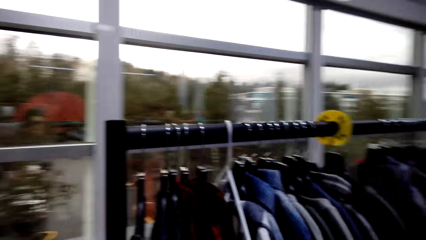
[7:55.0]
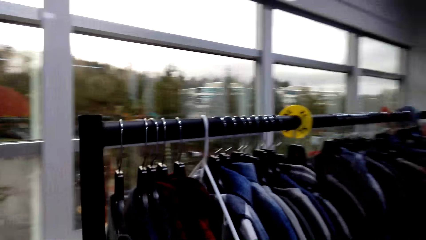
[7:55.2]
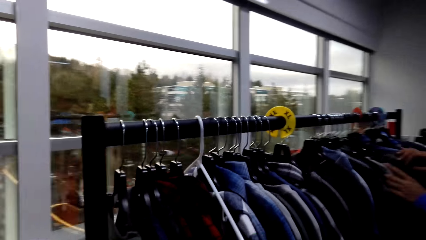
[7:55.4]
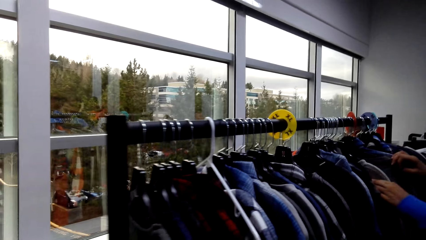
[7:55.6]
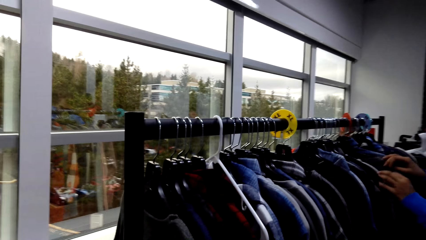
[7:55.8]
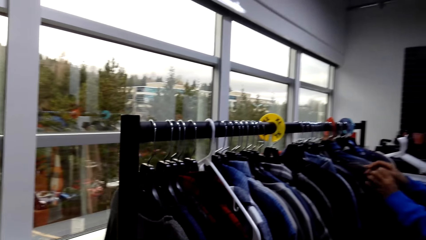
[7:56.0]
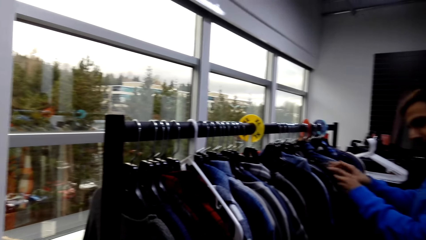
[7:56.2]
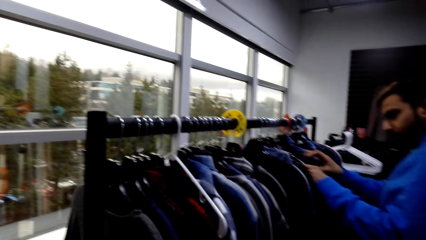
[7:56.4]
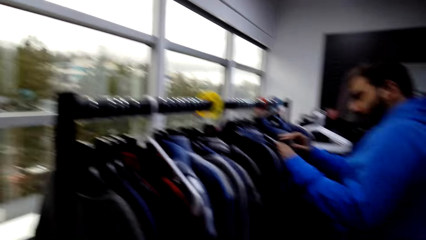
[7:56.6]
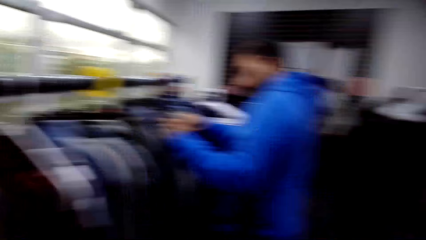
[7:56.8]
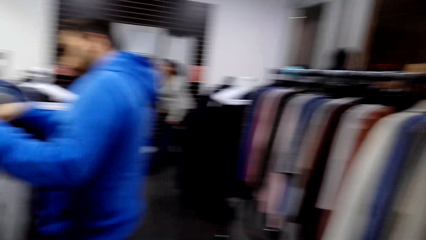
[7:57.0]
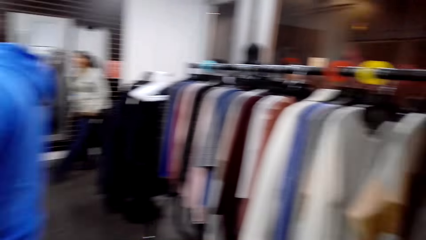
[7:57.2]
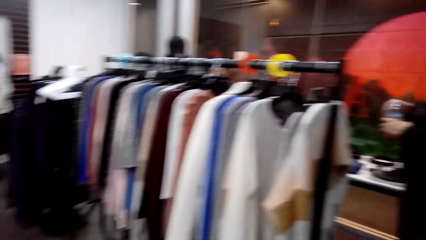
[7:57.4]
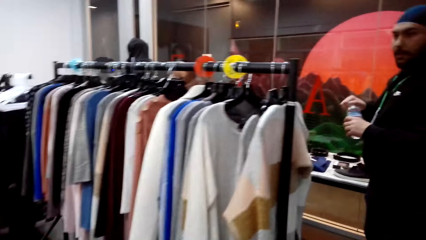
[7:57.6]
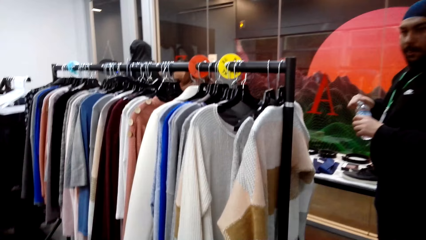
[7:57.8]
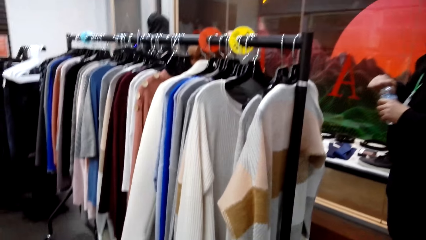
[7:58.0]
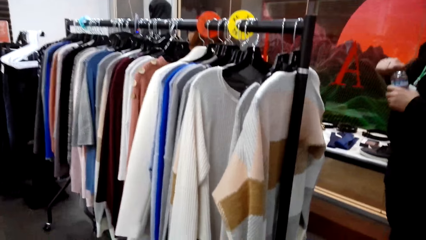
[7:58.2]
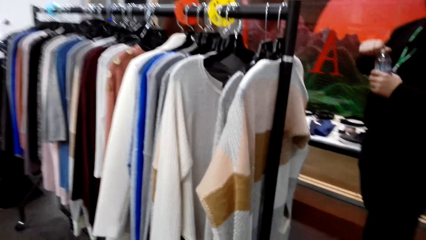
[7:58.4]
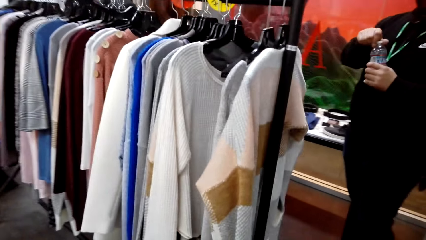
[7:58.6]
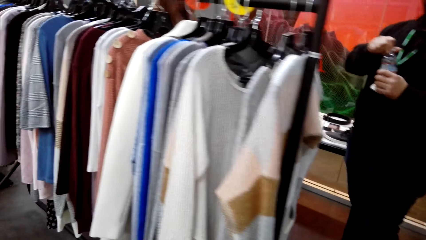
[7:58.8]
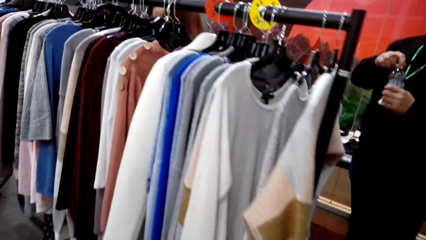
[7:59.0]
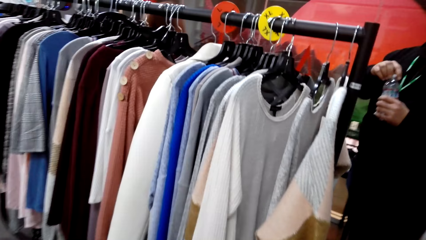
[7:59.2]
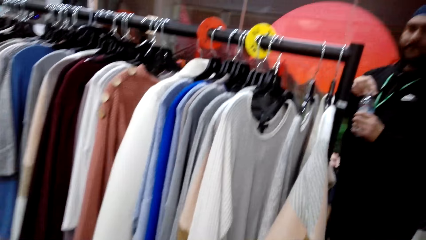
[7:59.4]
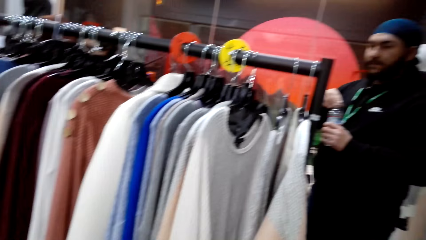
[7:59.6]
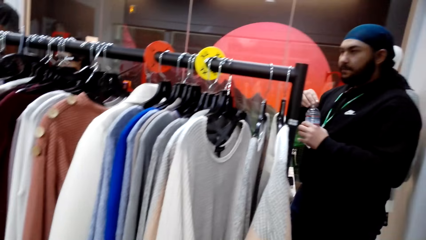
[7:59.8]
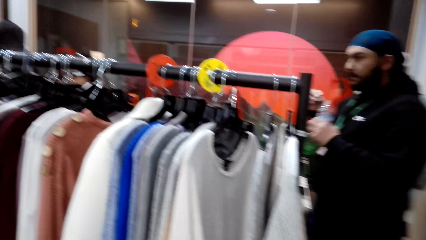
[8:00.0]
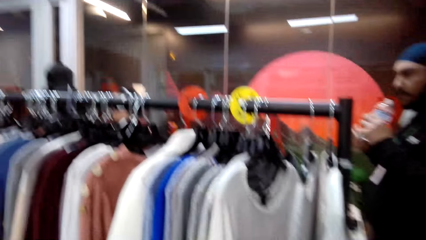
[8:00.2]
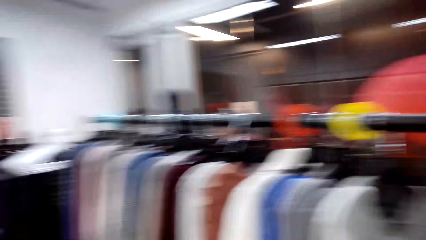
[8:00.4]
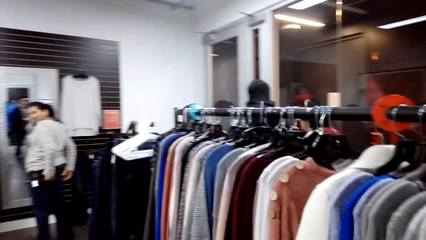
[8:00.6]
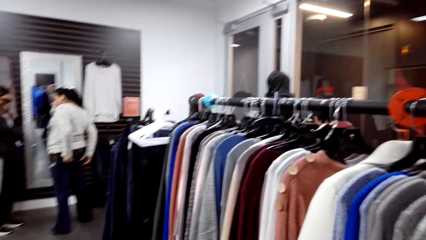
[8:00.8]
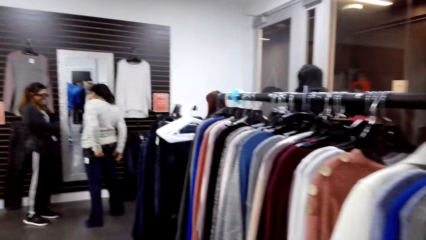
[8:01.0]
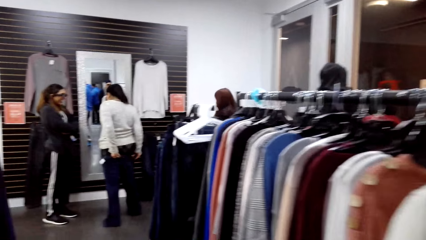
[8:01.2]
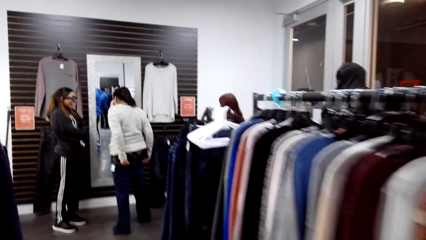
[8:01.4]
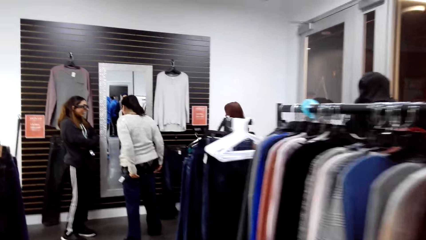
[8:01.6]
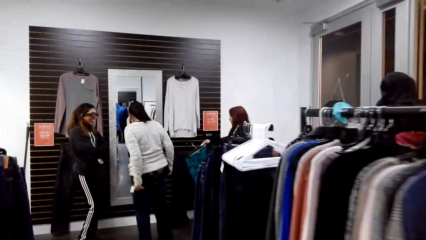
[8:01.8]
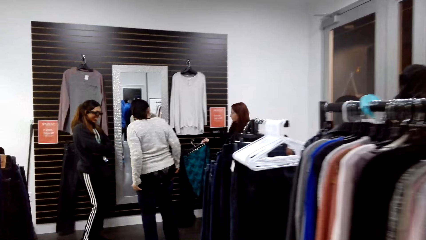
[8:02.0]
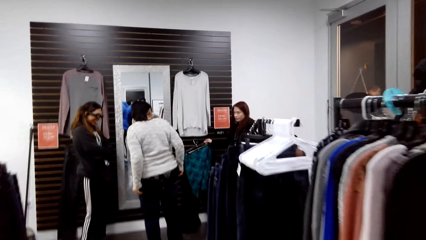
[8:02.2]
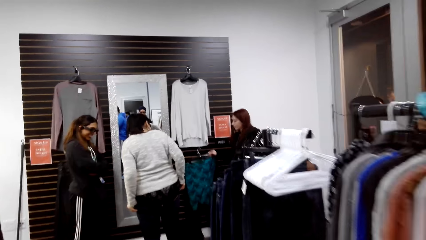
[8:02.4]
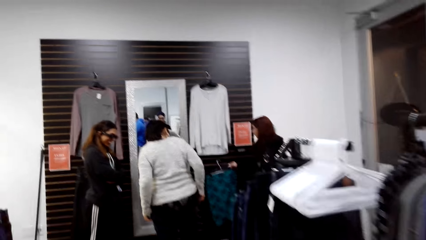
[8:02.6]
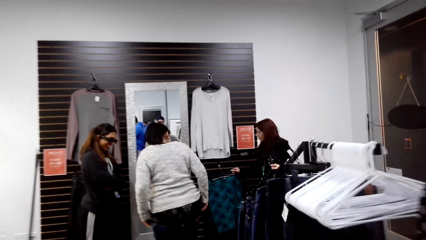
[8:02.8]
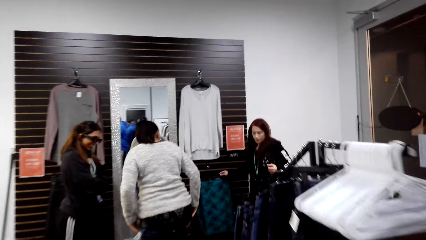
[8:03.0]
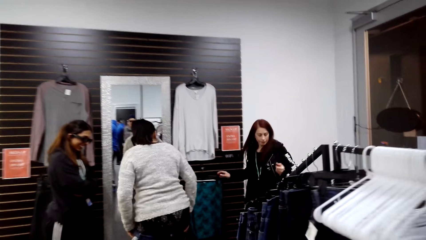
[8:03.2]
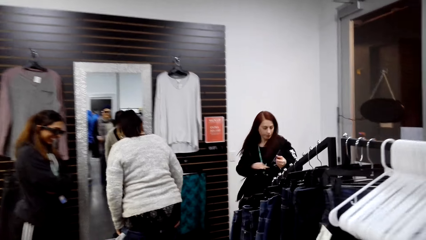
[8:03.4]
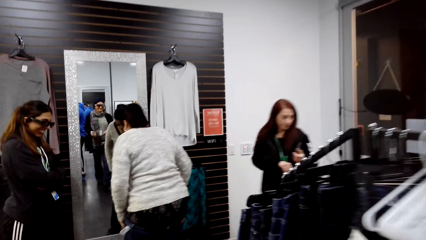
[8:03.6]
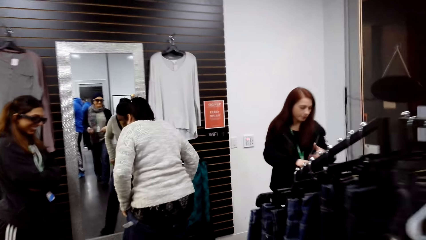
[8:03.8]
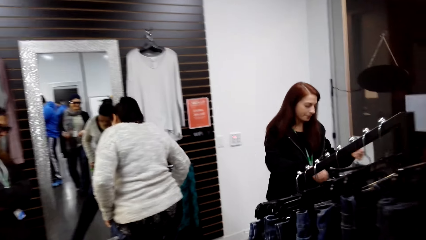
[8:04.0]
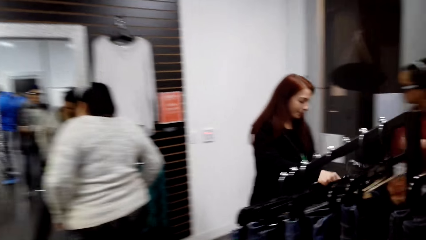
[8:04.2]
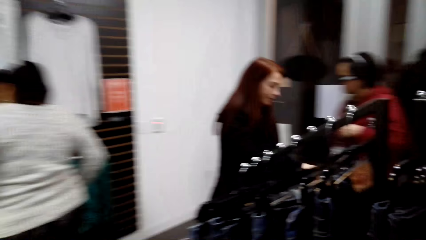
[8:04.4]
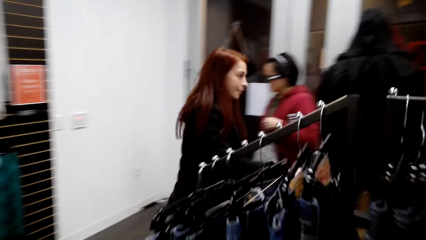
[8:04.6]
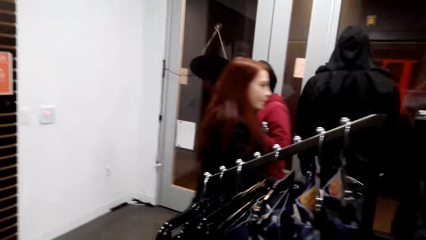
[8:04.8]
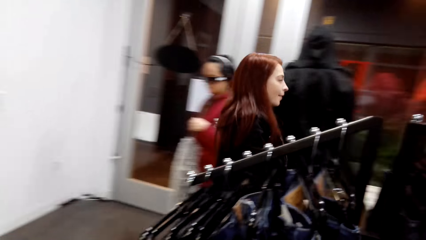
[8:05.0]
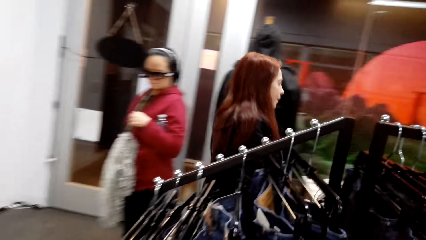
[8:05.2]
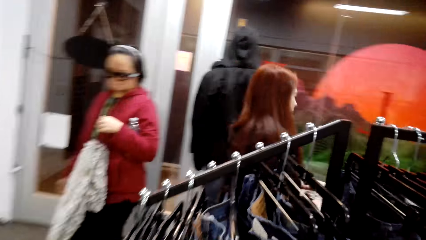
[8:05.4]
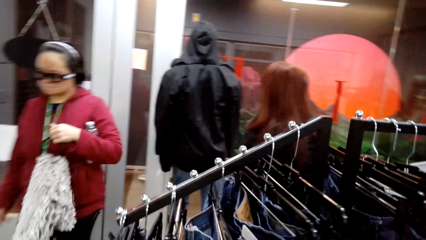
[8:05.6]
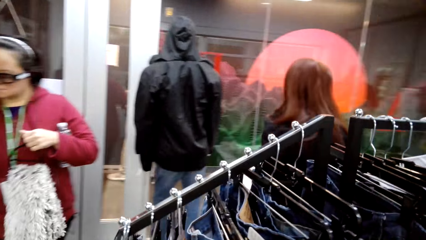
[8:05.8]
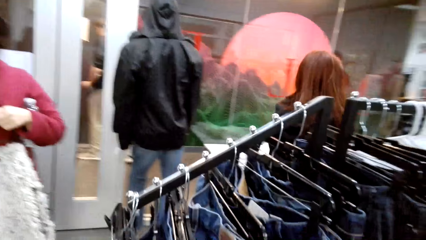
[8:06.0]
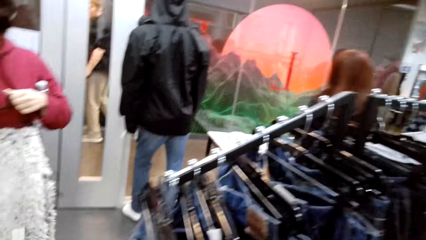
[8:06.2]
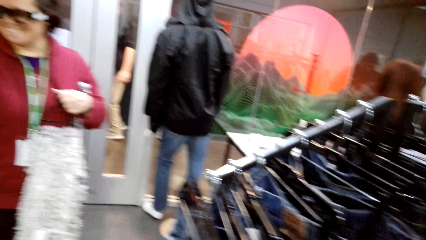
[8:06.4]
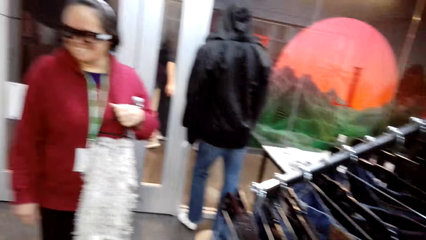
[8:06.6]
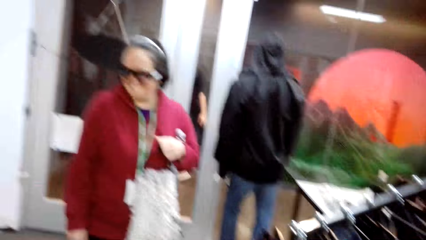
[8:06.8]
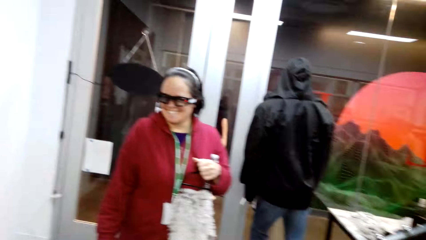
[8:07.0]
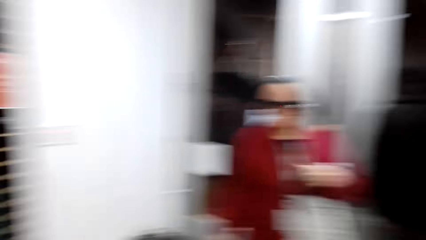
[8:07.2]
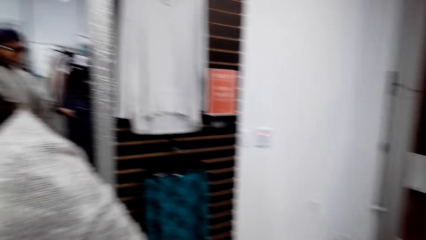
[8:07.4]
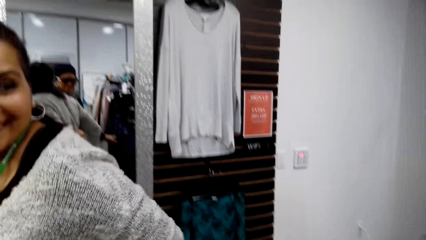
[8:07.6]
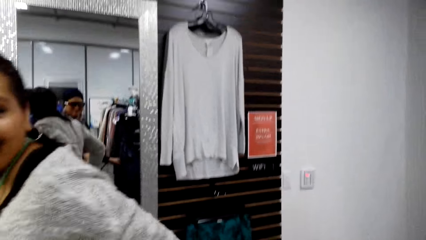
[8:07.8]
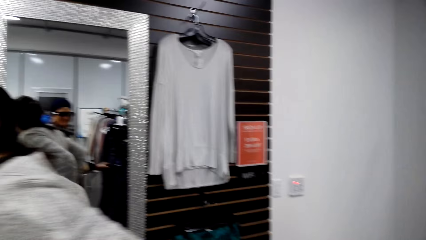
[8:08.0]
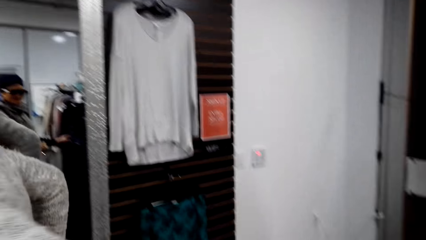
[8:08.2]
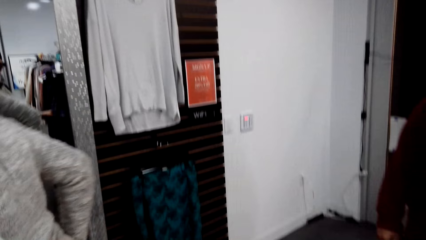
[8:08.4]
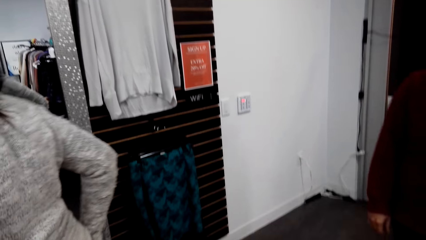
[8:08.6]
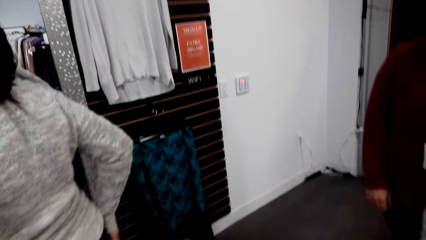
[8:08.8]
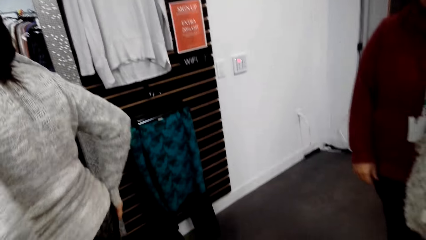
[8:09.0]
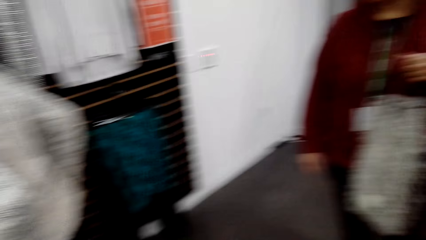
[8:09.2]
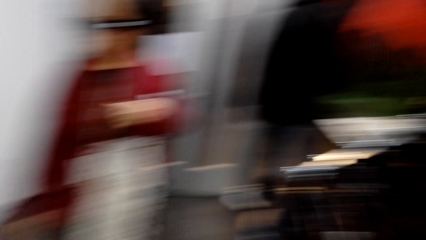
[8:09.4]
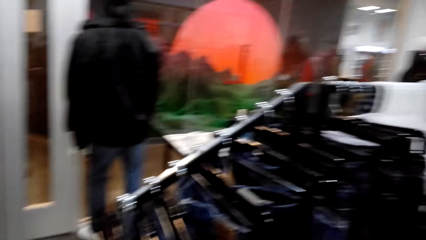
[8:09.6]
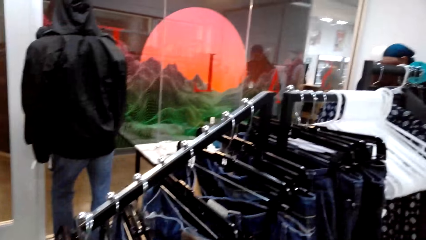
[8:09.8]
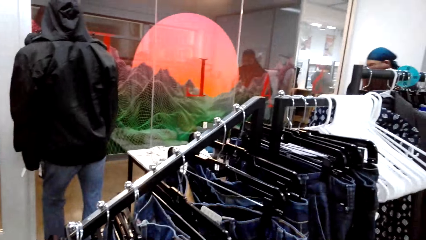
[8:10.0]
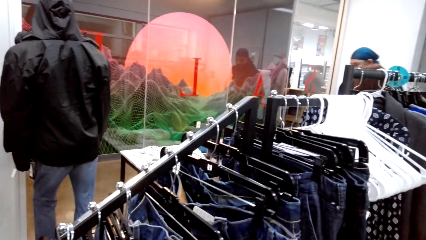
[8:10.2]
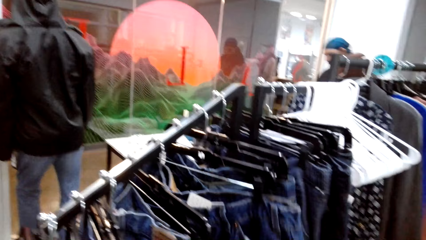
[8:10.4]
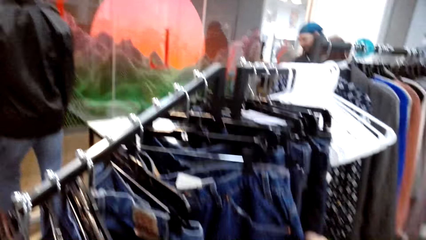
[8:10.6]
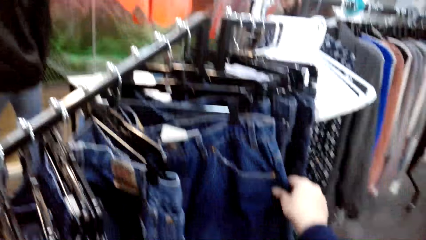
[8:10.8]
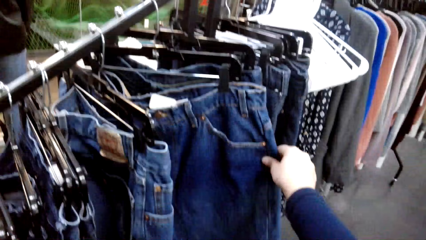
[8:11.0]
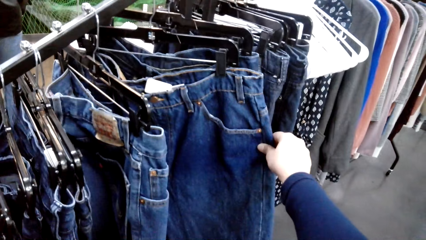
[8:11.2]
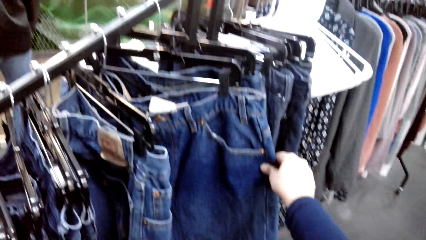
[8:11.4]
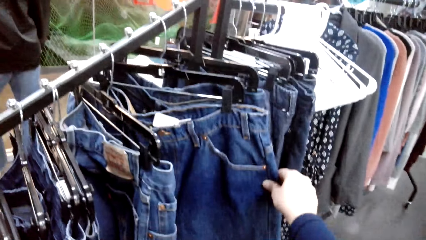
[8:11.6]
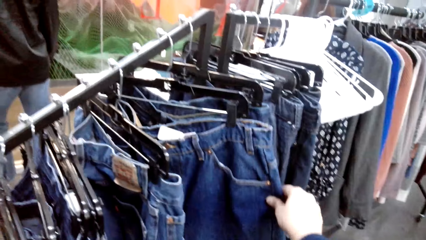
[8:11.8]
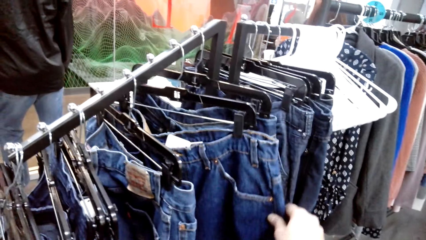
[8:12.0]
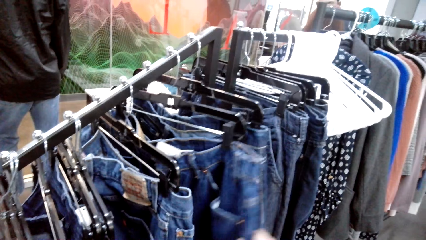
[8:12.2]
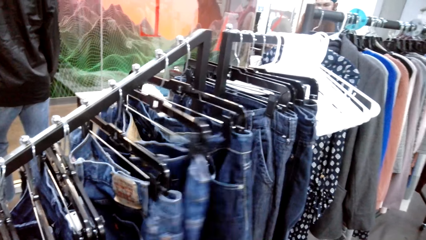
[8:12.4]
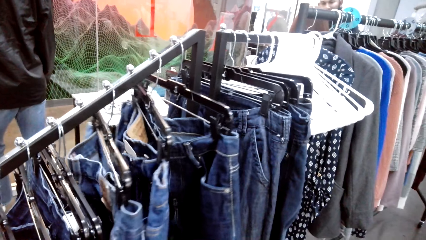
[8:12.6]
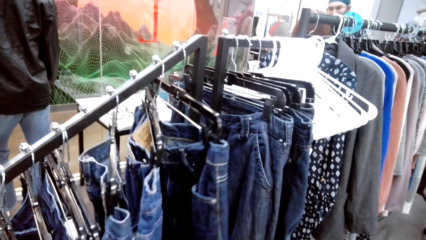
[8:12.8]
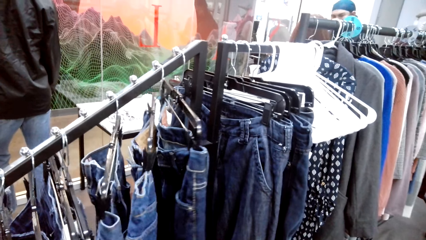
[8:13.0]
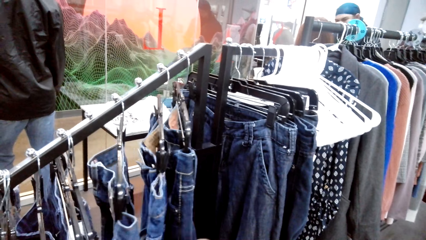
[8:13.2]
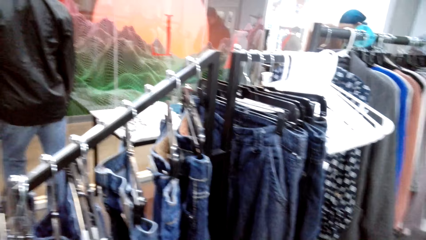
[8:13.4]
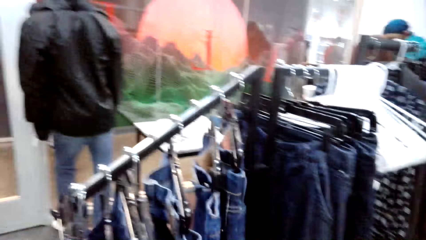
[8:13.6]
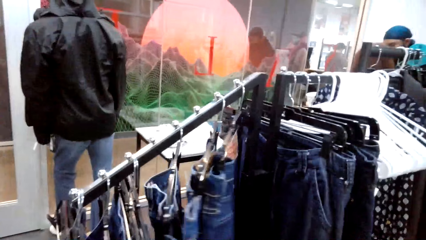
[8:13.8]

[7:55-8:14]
The camera wearer looks around the store. They look at the jeans on the hanger rail.
